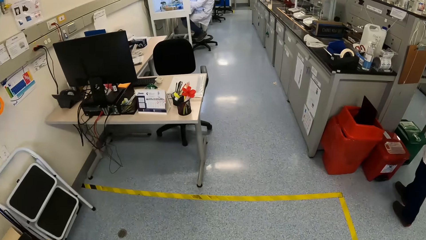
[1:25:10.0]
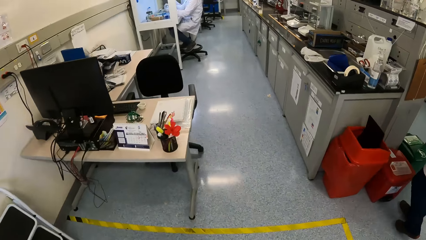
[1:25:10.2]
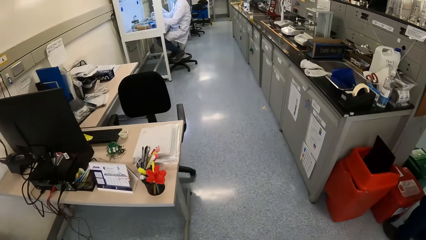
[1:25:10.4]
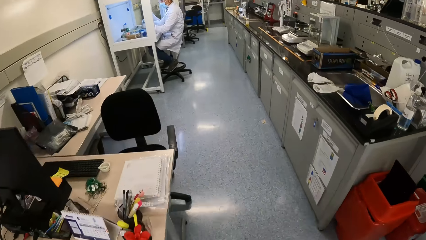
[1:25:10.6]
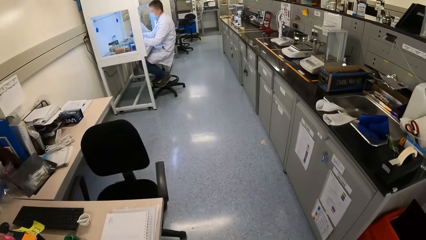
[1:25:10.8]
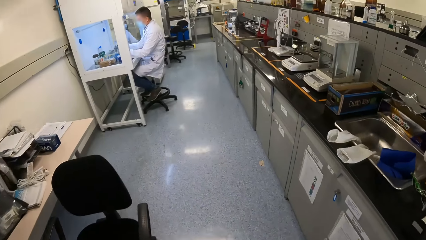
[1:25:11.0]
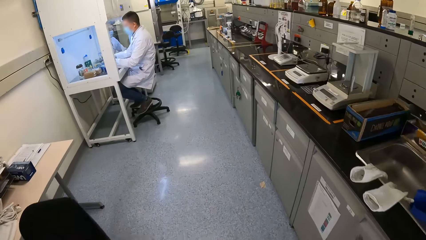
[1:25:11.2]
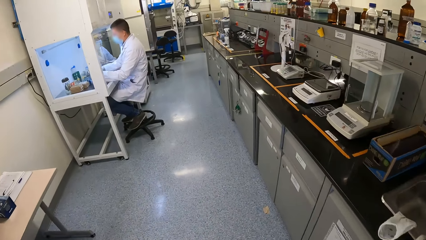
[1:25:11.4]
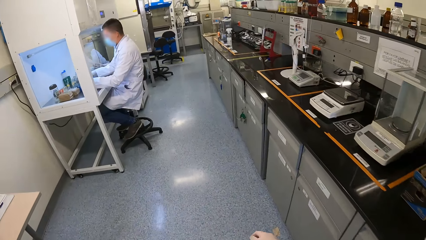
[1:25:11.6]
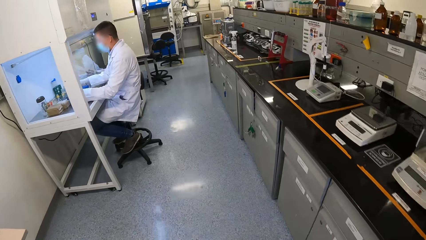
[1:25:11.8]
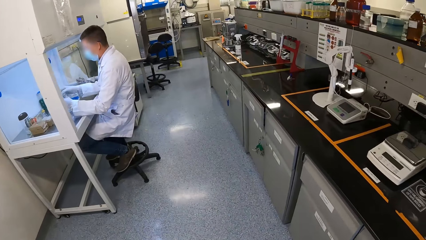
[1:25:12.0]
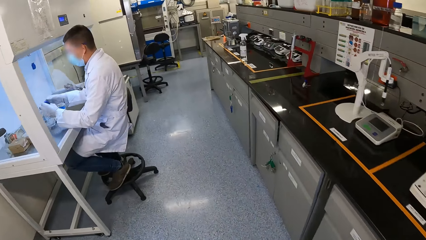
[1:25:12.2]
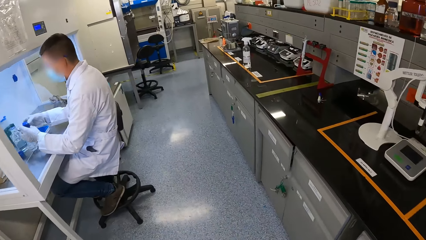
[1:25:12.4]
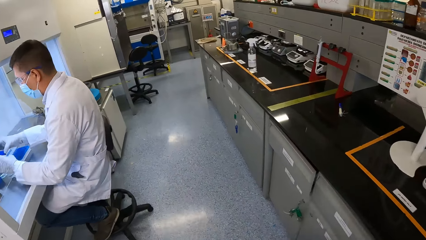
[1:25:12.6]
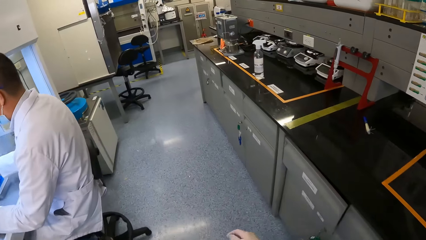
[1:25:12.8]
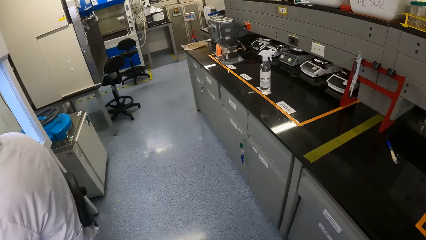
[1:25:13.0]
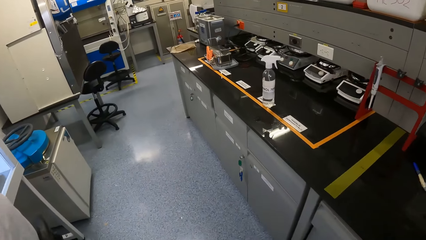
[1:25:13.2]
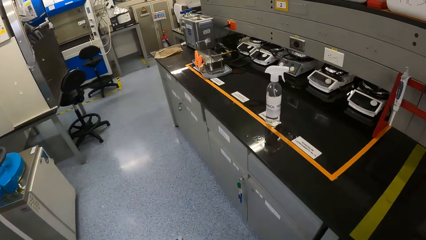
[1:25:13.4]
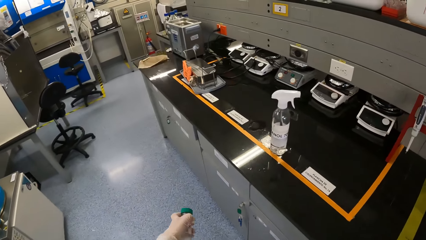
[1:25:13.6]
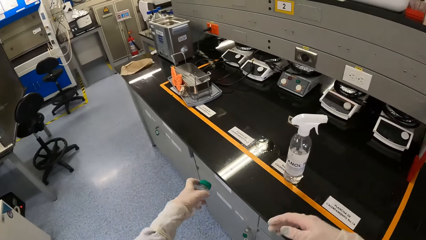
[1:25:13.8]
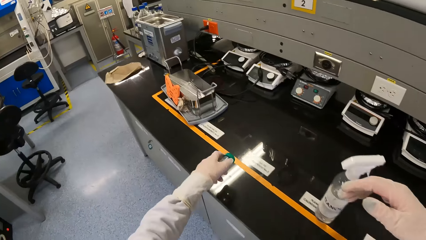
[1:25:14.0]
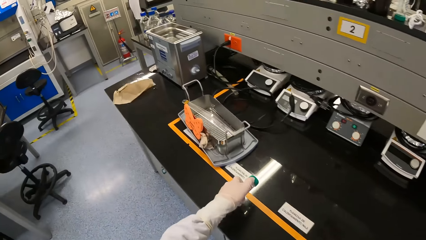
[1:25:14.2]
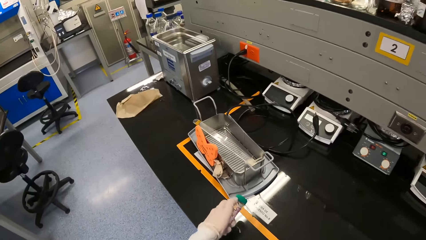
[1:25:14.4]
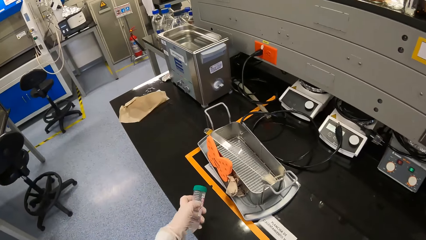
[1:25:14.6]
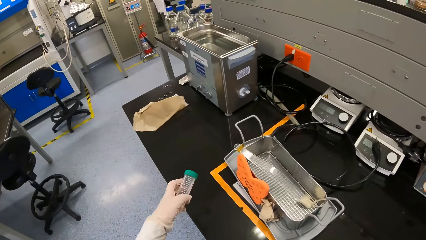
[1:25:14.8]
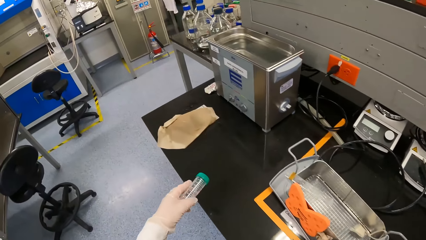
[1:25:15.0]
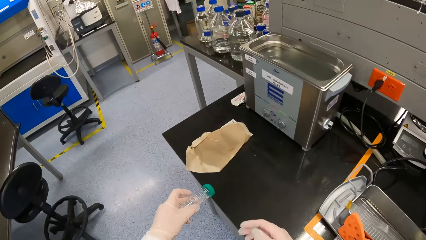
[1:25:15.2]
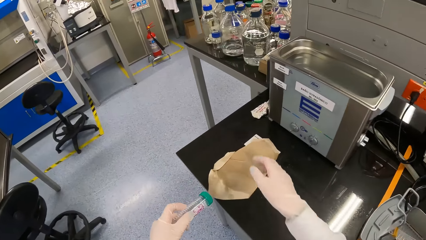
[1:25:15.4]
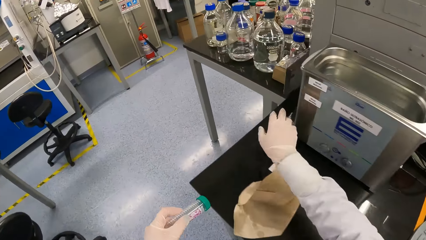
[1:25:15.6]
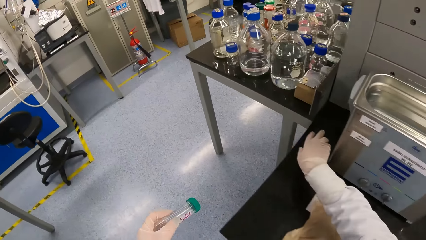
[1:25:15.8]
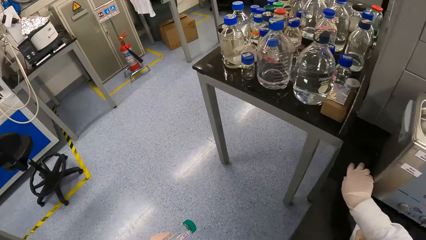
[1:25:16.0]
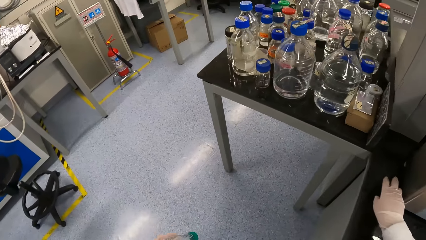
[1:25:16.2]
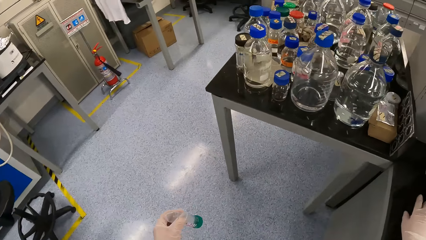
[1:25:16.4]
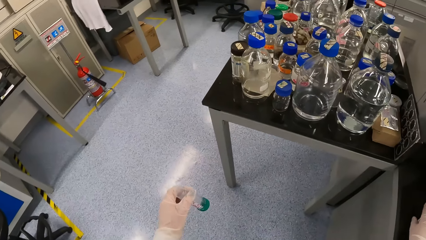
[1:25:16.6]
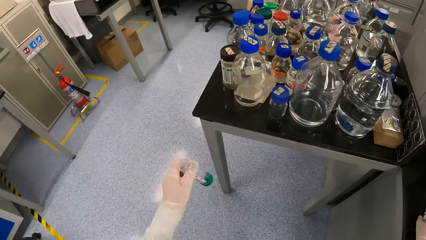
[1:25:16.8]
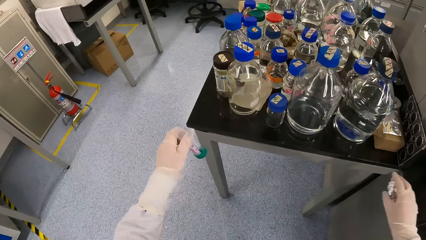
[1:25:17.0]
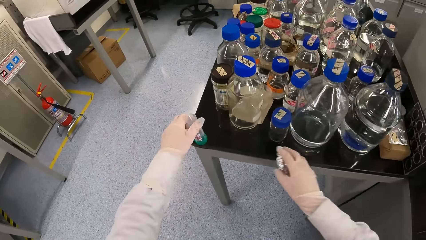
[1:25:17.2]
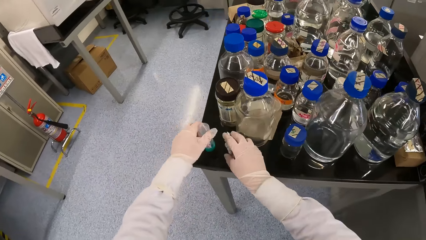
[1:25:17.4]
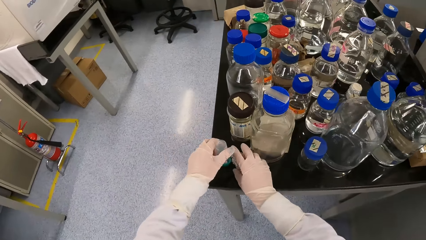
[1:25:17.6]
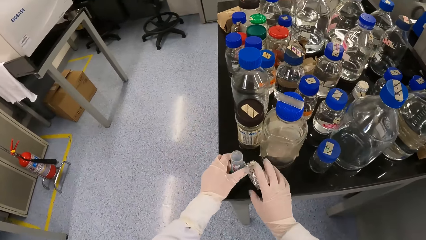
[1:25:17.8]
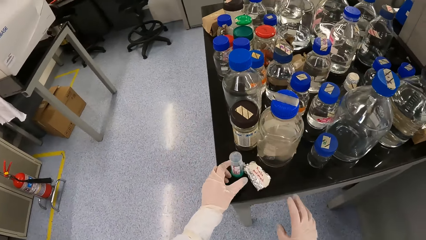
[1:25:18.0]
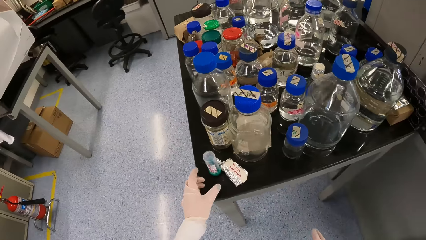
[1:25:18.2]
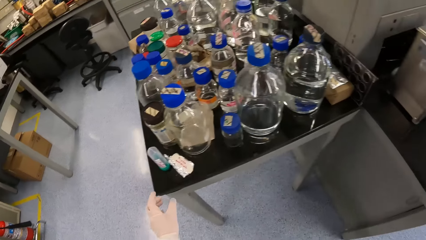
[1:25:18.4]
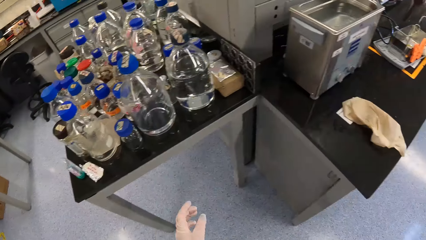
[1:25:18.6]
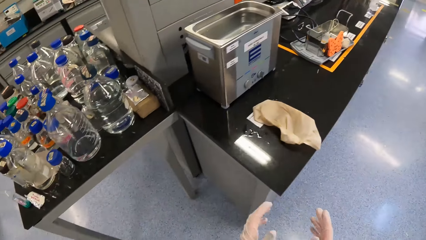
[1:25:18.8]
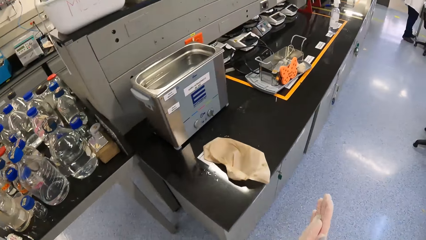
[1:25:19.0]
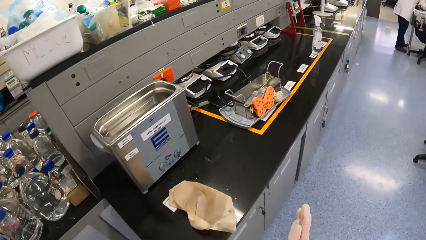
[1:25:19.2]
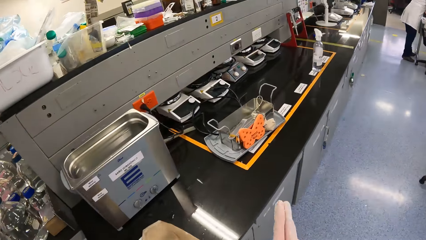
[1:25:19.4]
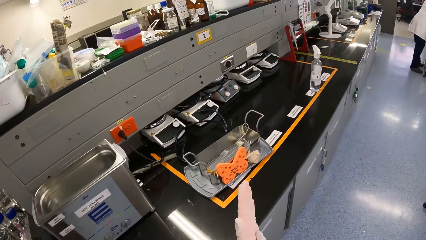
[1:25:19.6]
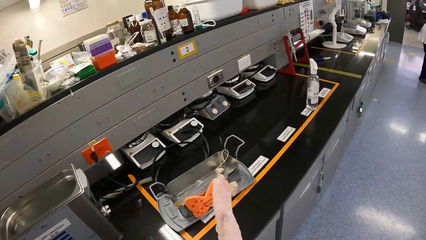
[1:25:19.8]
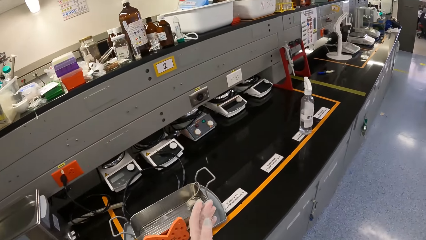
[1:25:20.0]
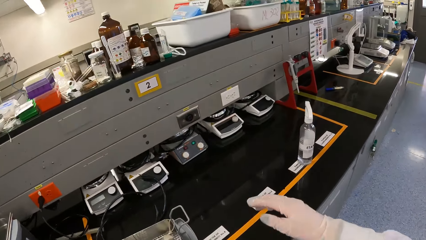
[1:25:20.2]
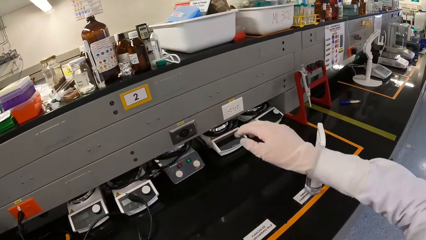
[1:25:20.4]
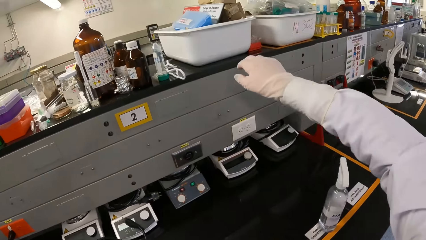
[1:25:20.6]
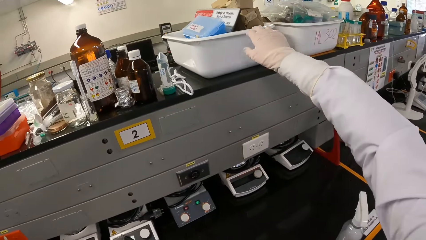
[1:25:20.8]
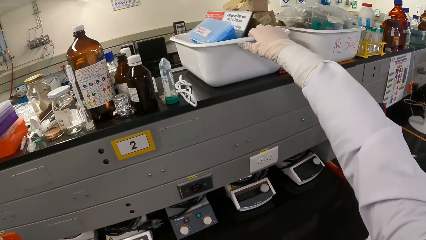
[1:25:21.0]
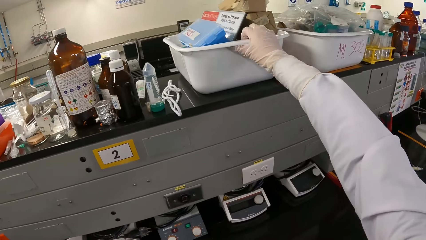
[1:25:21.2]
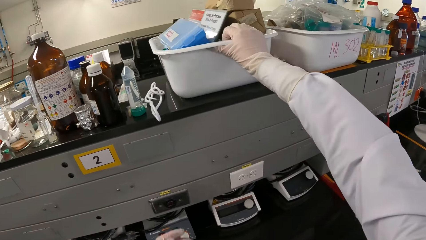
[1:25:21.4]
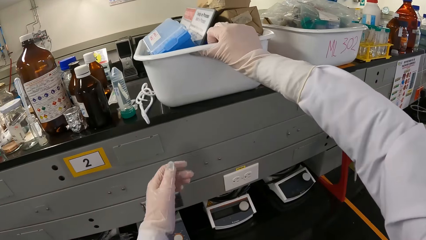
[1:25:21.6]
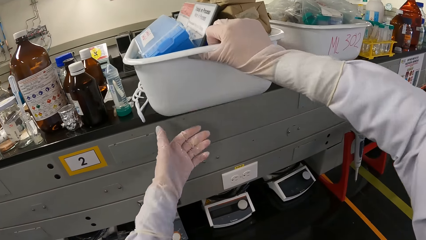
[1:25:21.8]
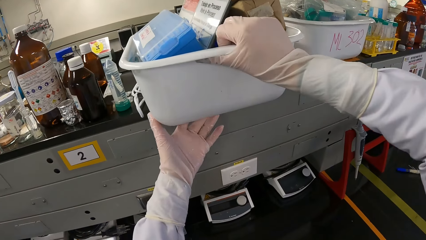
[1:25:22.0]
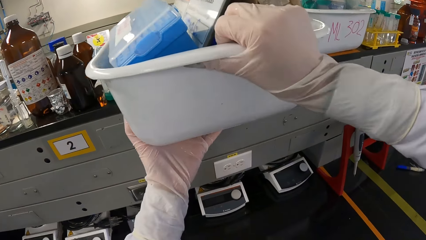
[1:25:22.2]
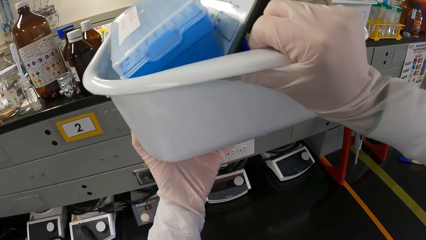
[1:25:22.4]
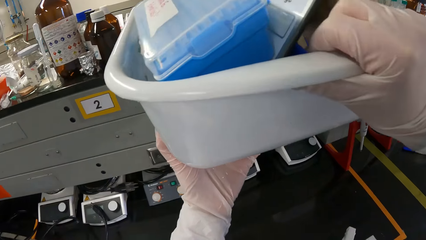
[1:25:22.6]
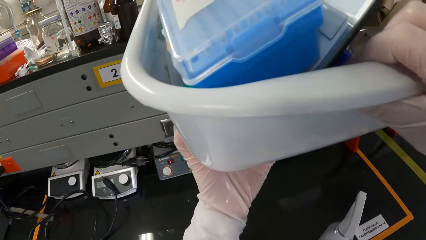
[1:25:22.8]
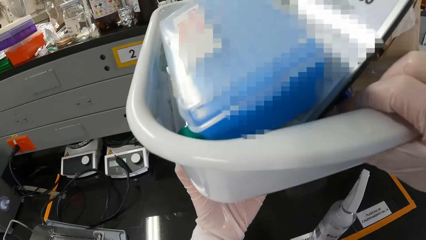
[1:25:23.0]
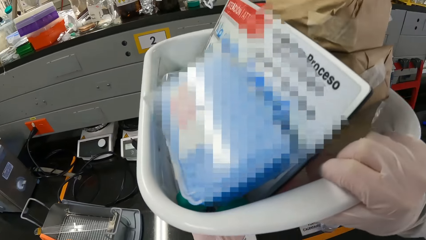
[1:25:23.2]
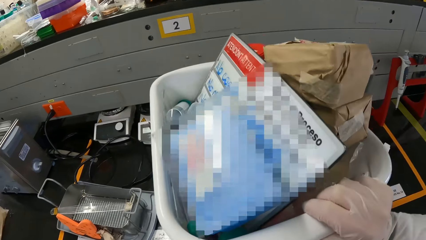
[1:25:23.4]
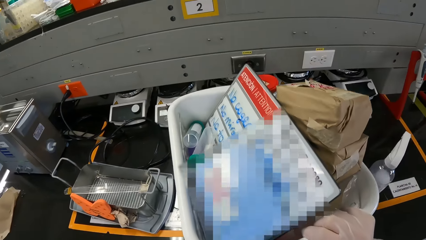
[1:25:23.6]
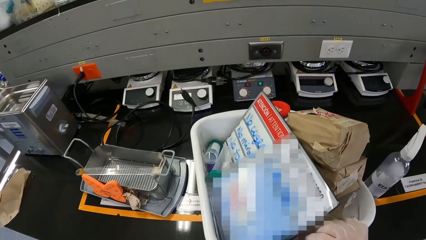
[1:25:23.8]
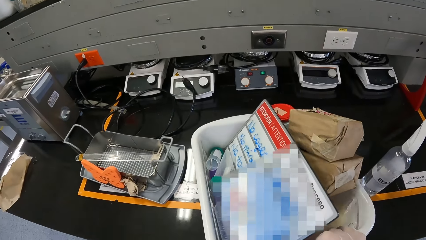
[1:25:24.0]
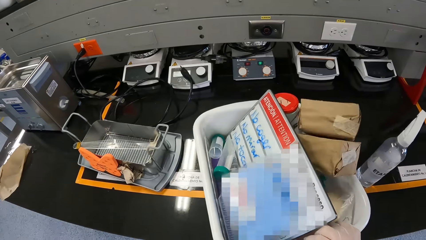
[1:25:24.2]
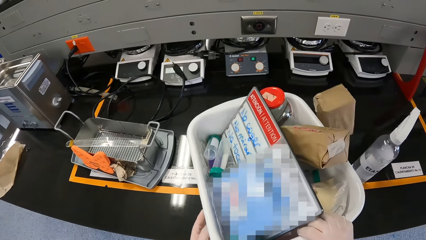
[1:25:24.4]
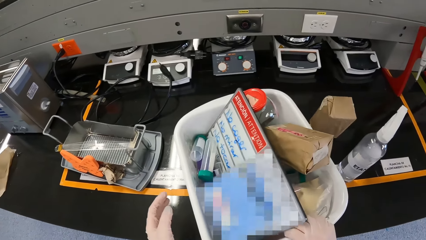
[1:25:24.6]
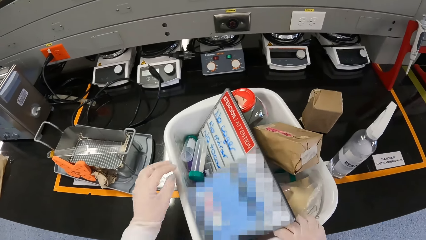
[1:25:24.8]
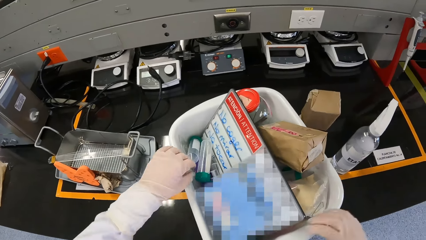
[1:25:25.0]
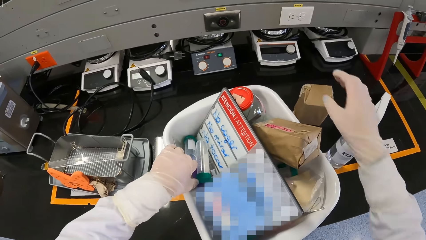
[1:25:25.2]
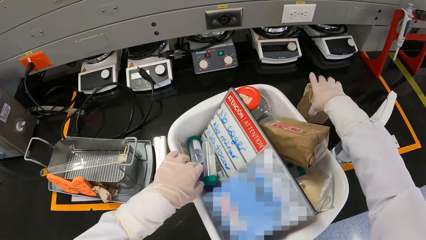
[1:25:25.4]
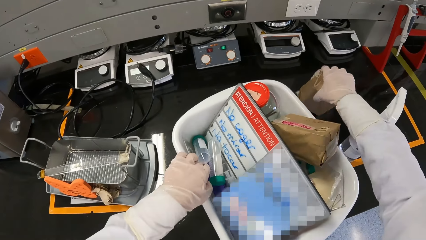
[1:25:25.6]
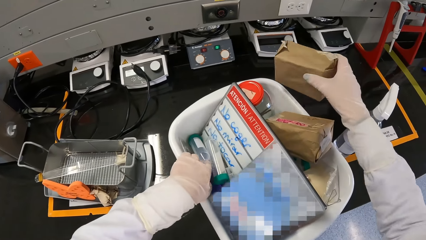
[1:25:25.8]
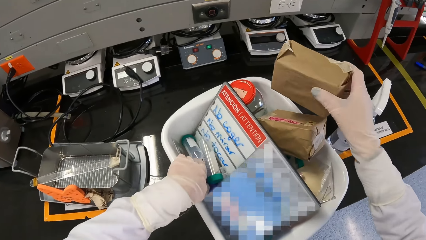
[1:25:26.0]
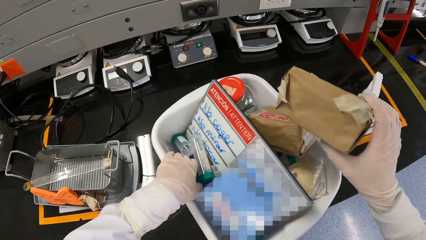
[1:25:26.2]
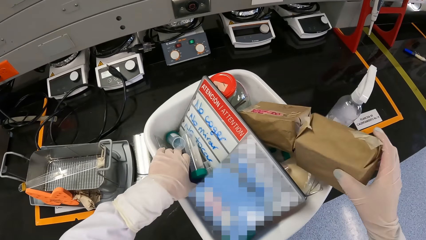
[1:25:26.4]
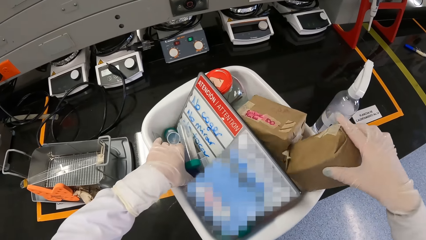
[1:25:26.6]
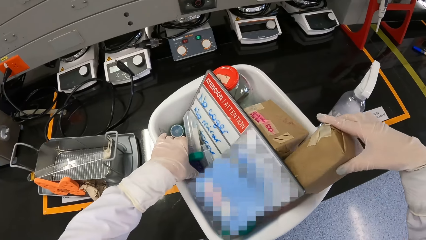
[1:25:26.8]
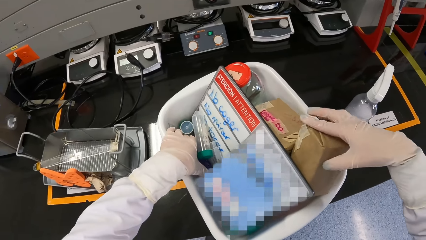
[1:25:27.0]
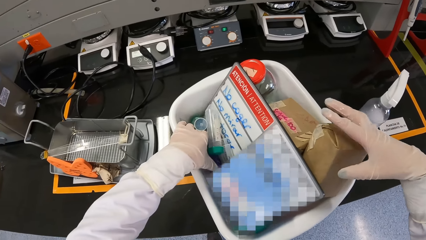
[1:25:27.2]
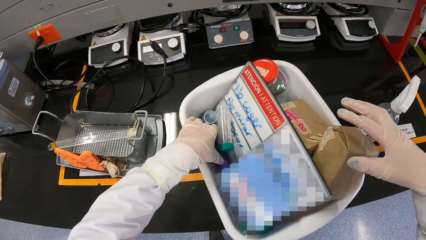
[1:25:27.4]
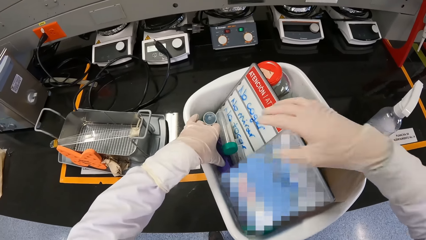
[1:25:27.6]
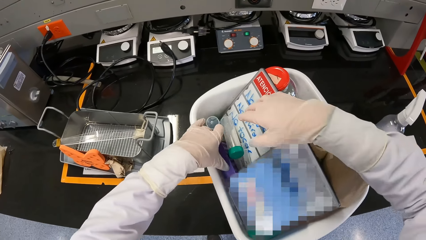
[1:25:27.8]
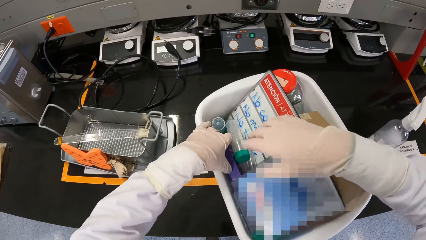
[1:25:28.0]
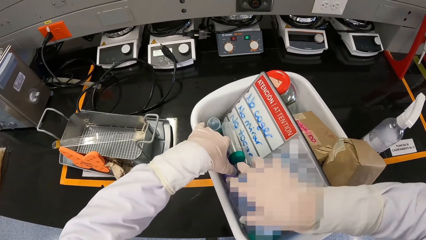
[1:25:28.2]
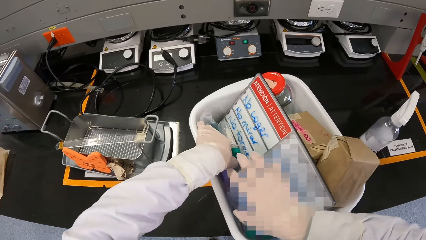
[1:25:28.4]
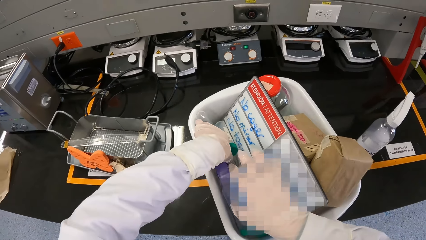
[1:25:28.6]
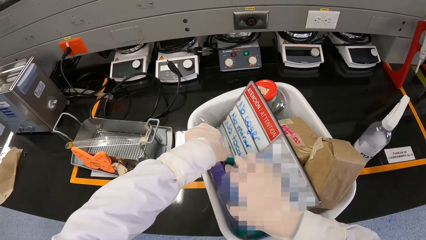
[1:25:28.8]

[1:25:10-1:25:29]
A man drops a sample bottle on a table with his left hand. The camera wearer picks up the foil paper on the table with his right hand. He drops the test tube on the table with his left hand and drops the foil paper on the table with his right hand. He walks around and rubs hands together. He picks up the container from the table with his hands and drops the container on the table with his hands. He picks up a paper box from the table with his right hand and drops the paper box in the container on the table with his right hand.
